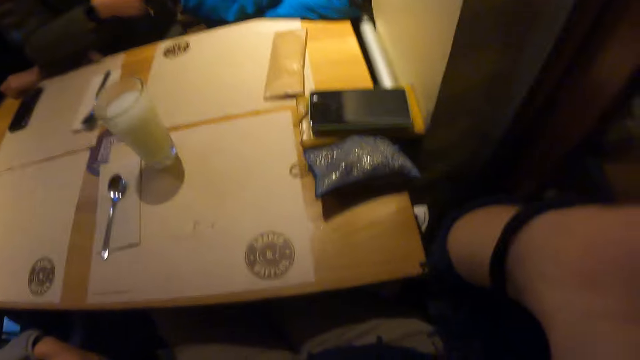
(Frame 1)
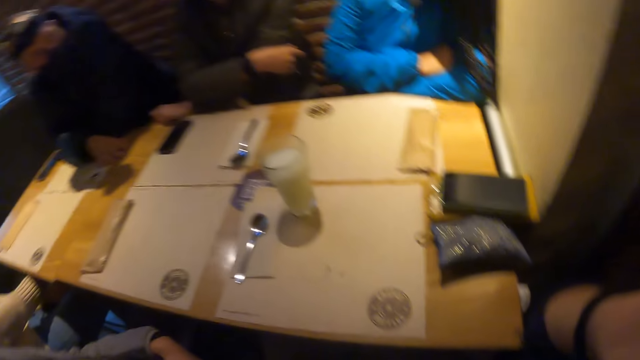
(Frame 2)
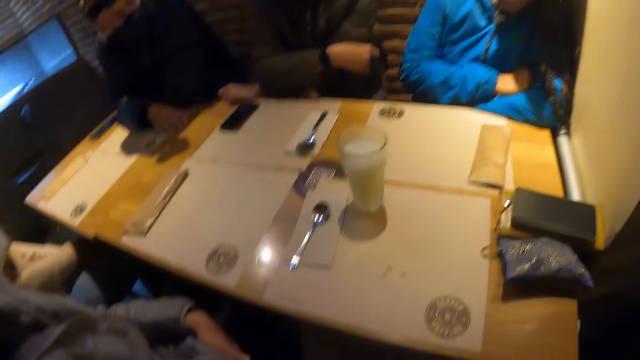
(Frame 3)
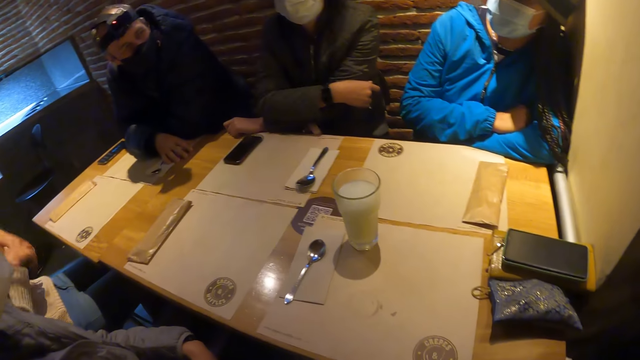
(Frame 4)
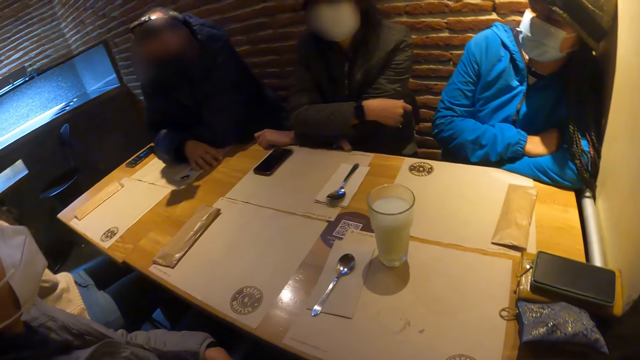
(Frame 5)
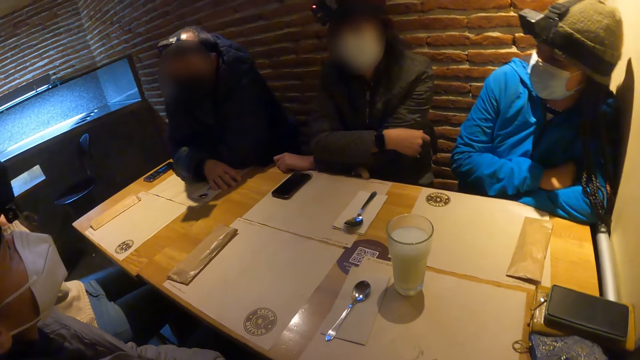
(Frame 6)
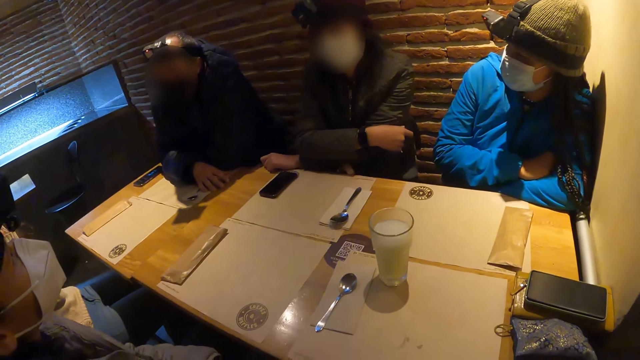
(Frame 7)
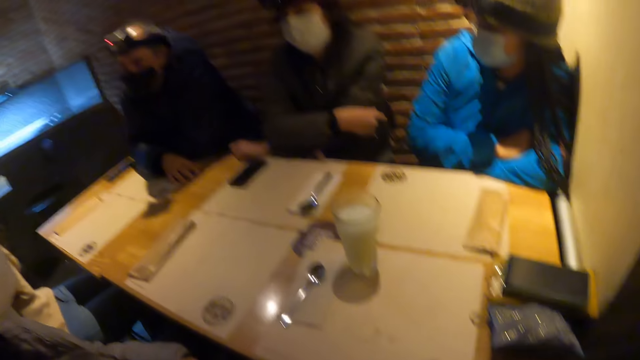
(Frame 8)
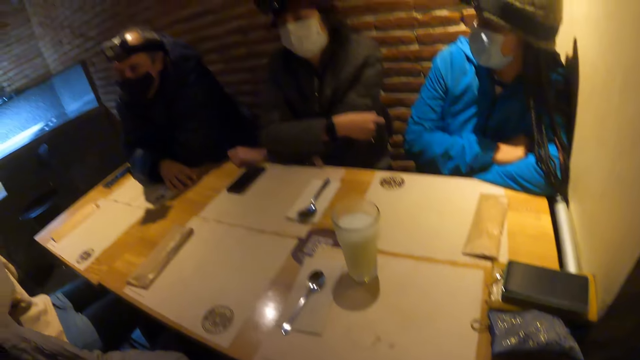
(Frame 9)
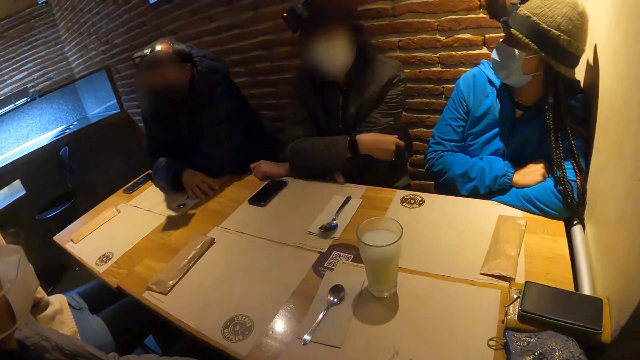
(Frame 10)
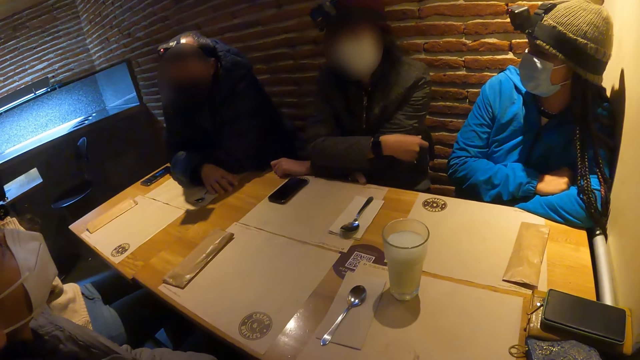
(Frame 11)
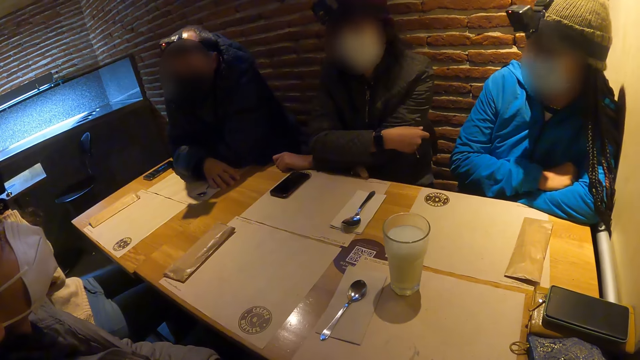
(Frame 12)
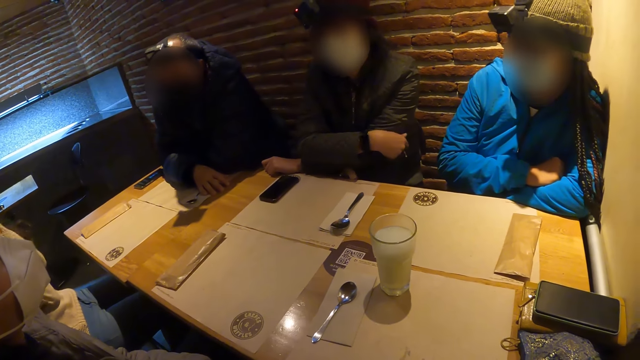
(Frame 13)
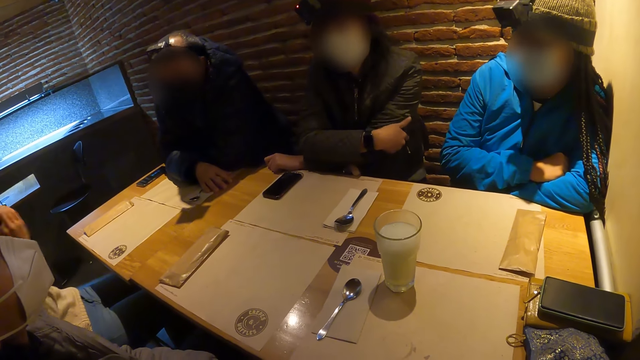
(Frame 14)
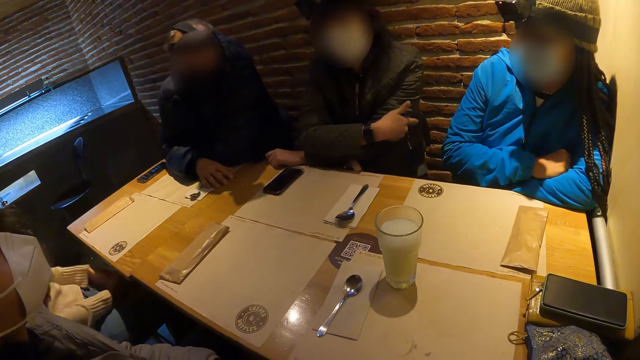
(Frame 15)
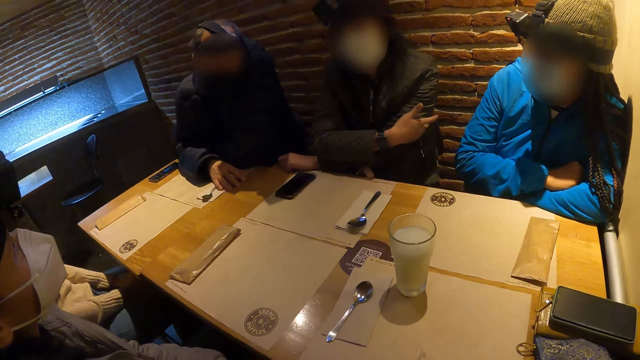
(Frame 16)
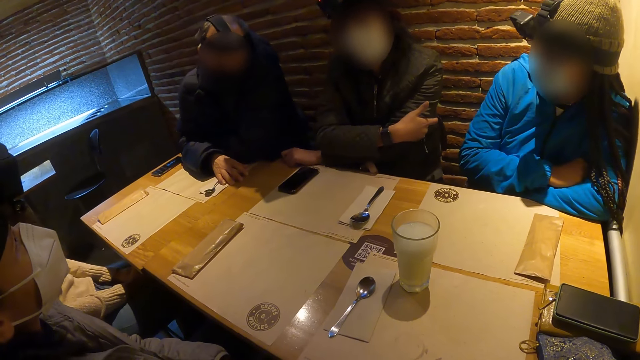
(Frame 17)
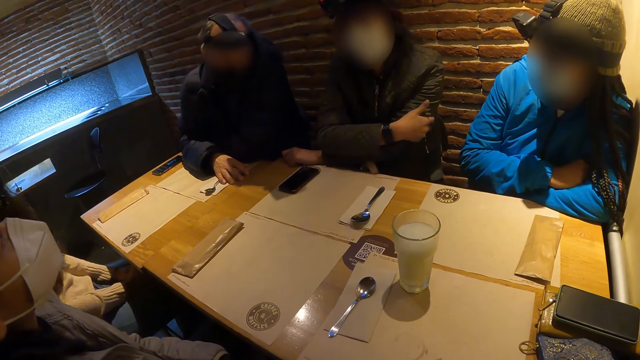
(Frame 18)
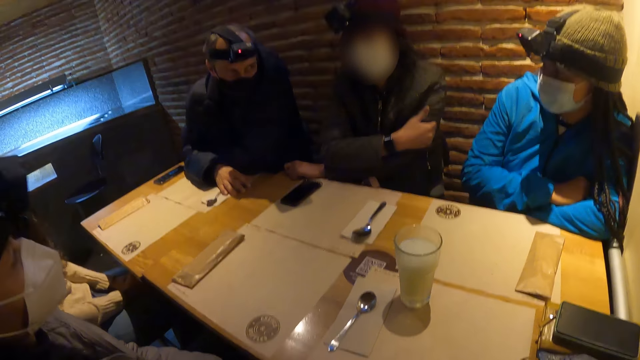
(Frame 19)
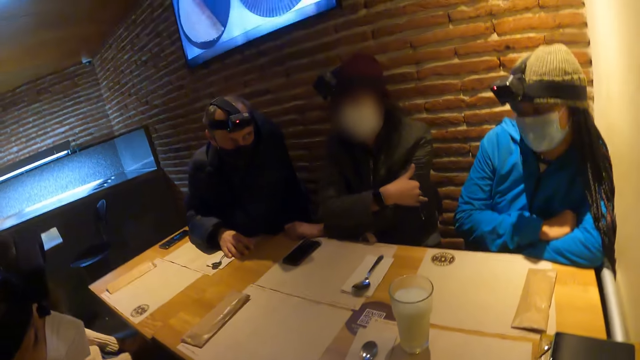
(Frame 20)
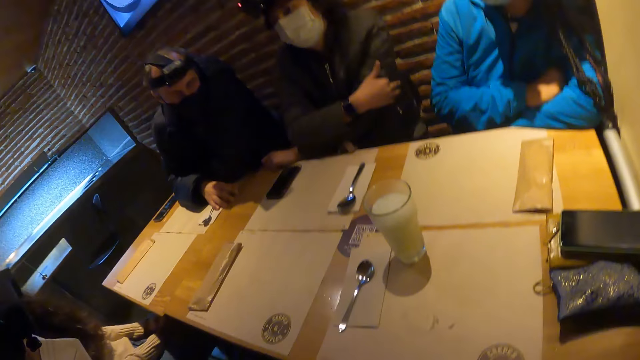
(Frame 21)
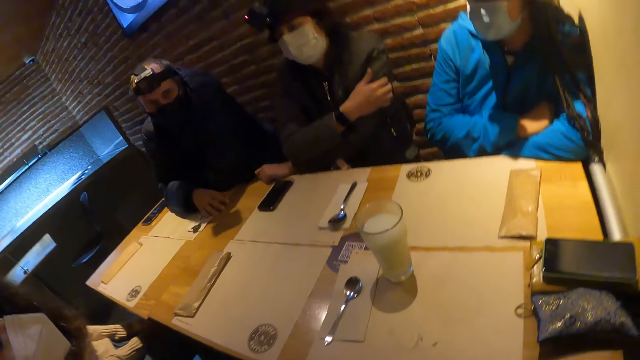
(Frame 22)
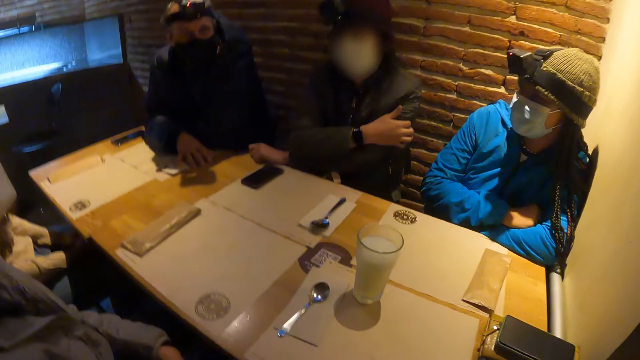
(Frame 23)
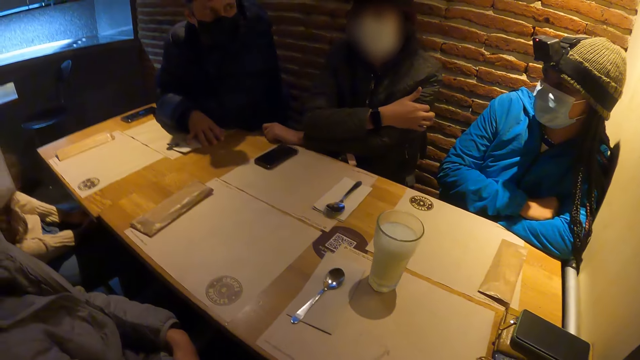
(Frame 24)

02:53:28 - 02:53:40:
A woman raises her hands towards her face. The woman lowers her hands.

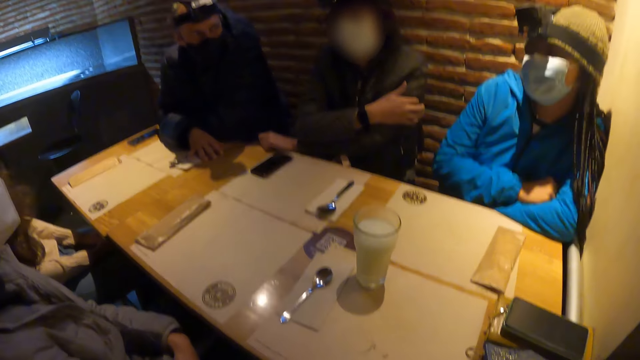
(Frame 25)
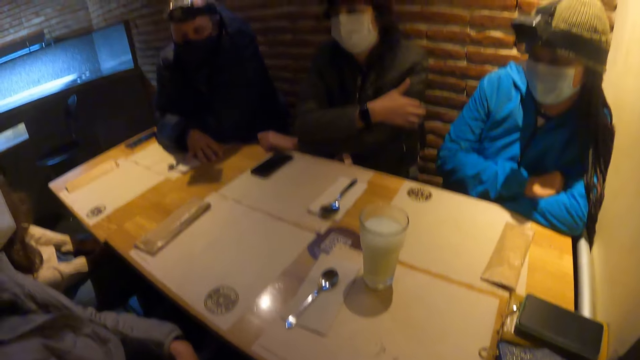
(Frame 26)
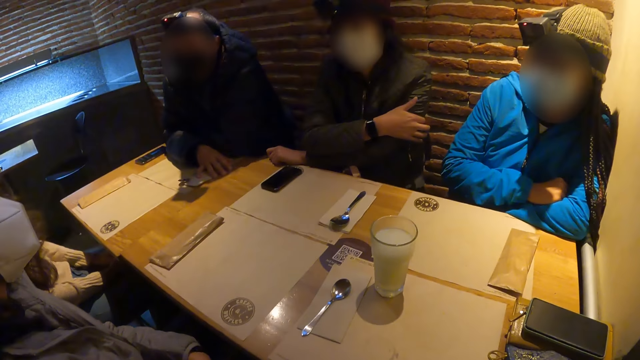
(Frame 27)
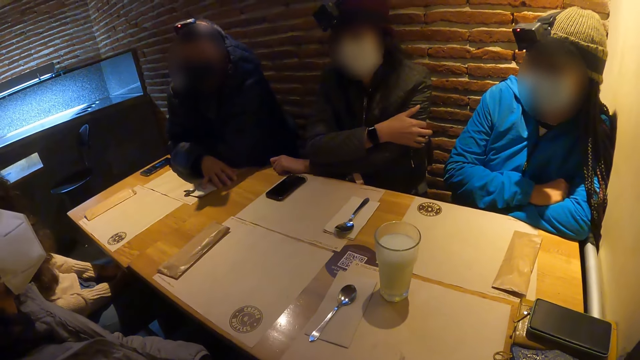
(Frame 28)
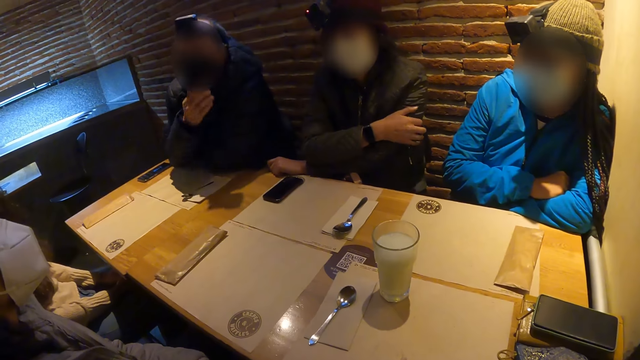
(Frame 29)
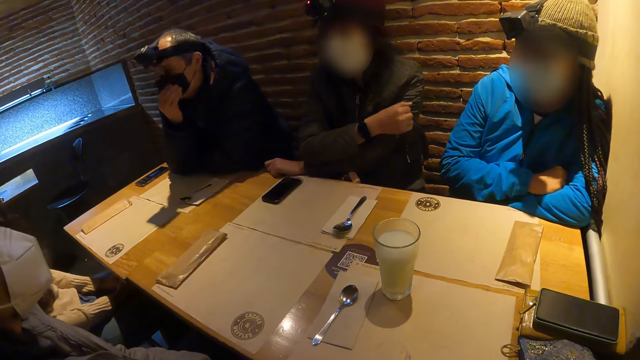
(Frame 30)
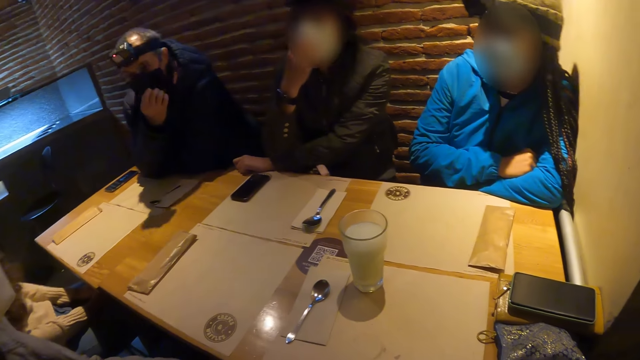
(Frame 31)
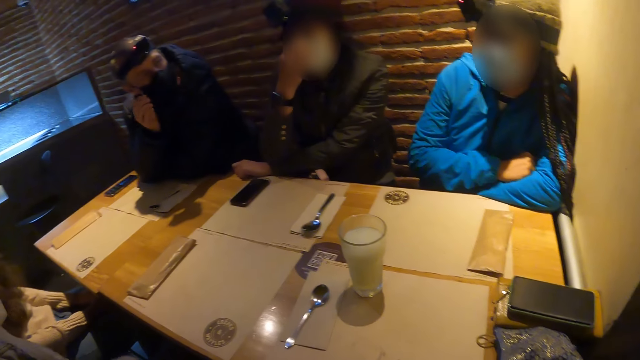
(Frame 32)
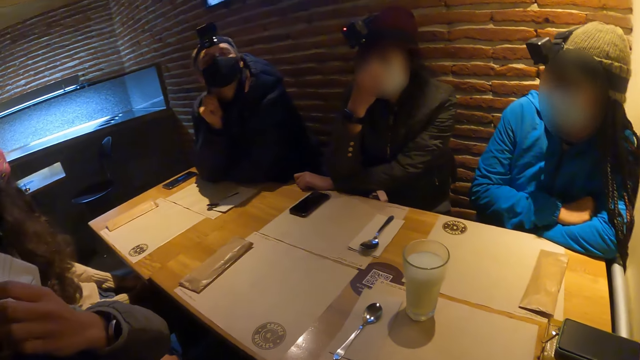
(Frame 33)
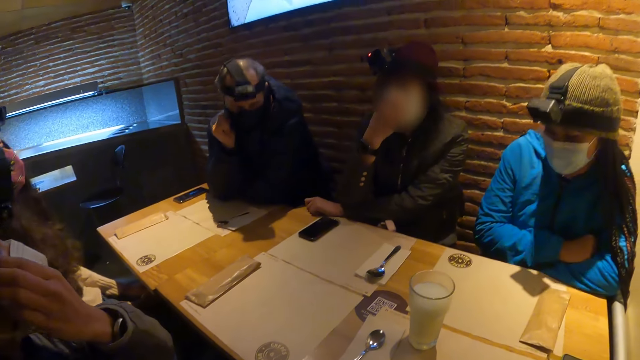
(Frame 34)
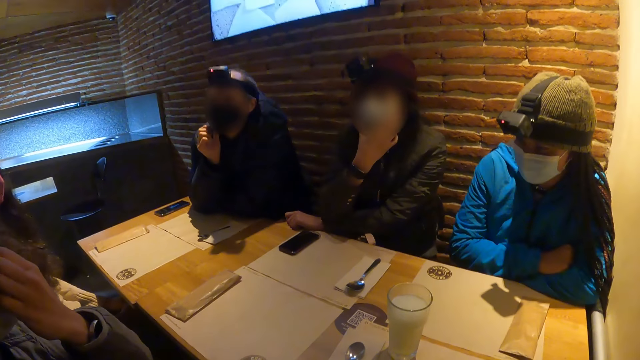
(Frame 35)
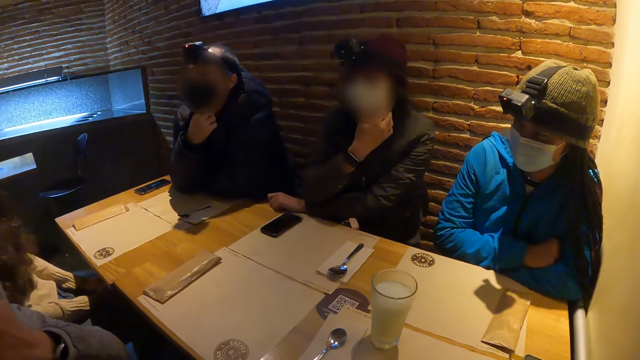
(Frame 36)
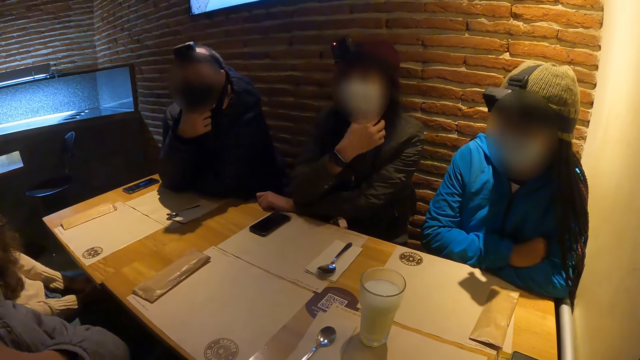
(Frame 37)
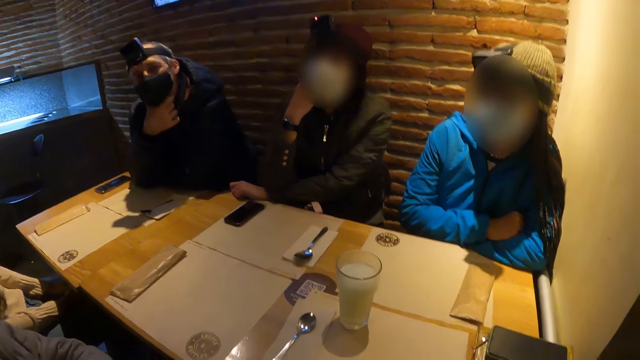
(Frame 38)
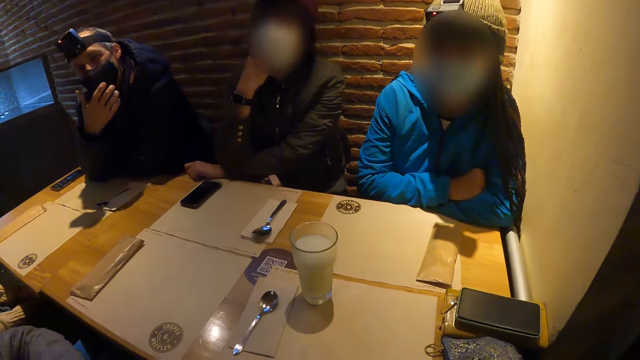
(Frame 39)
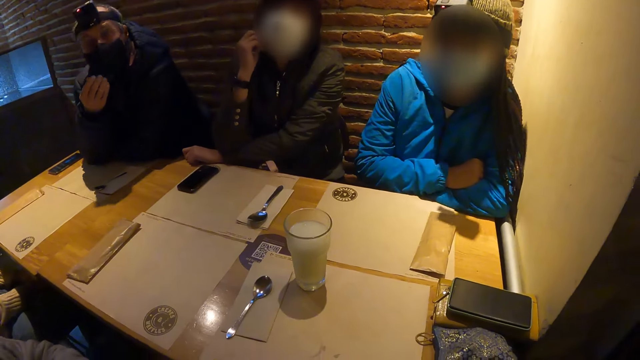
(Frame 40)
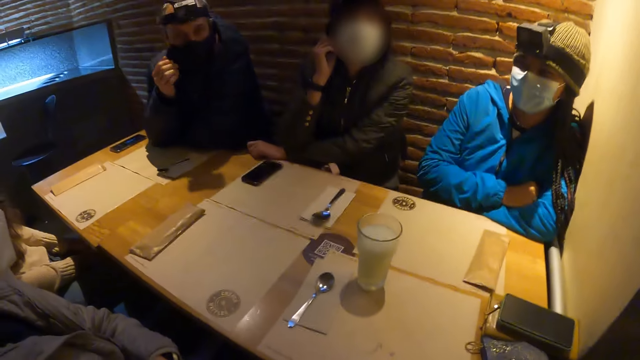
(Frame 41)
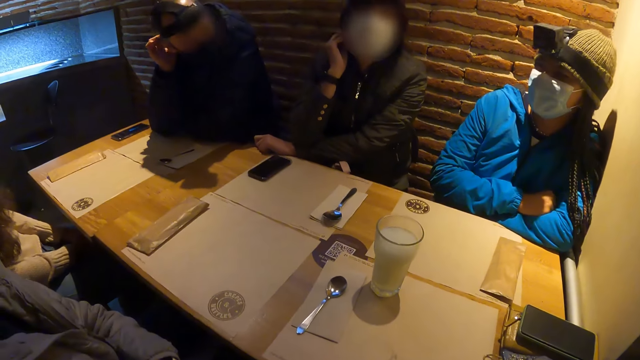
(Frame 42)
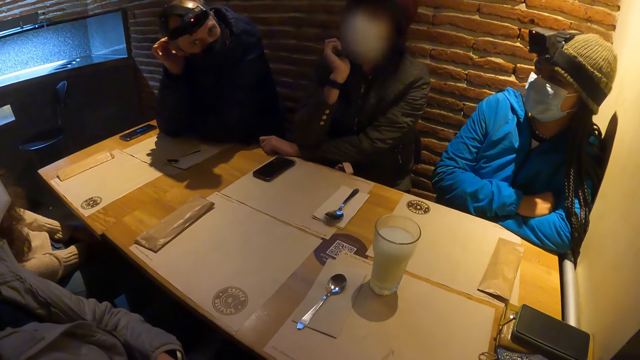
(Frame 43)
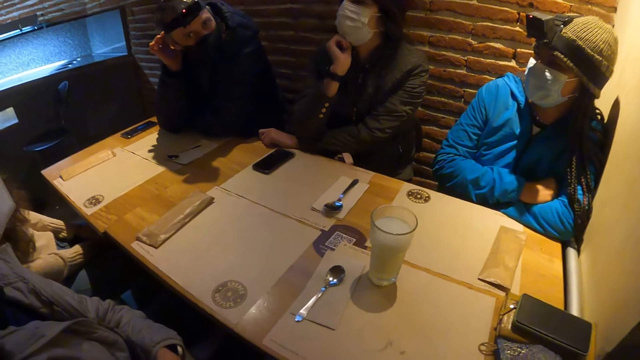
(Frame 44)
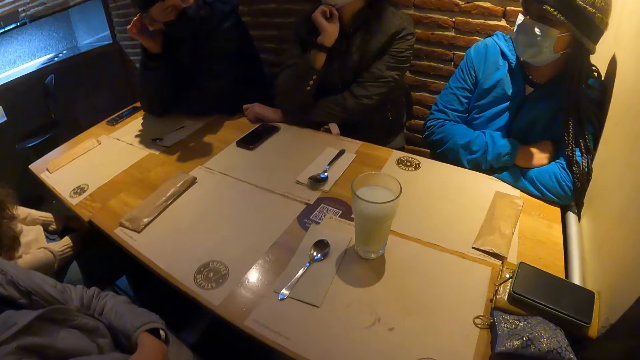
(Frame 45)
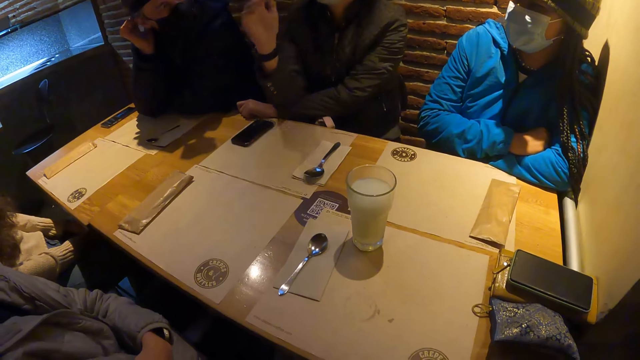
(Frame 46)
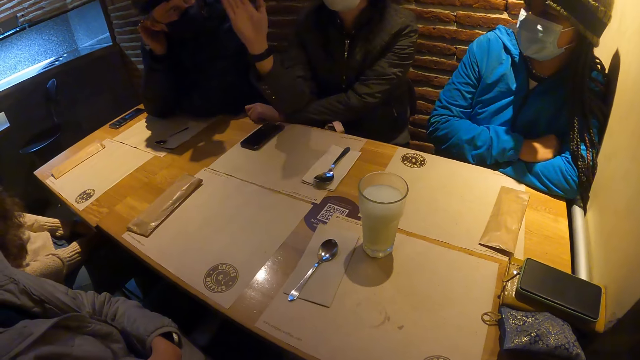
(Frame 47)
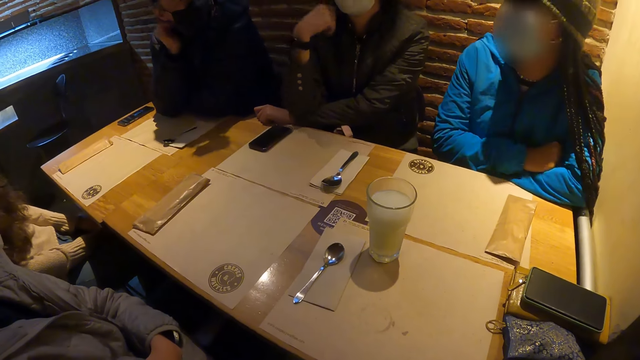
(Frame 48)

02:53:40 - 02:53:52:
A man adjusts his facemask with his right hand. A woman adjusts her facemask with her right hand. The woman adjusts her hair with her right hand. The camera wearer converses with a group of people.
